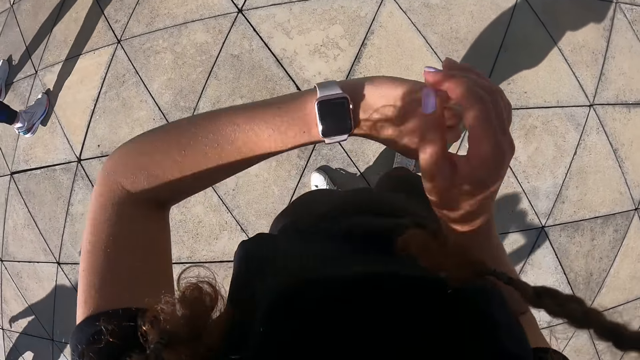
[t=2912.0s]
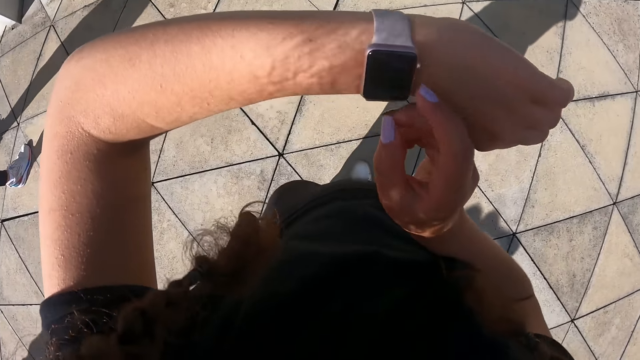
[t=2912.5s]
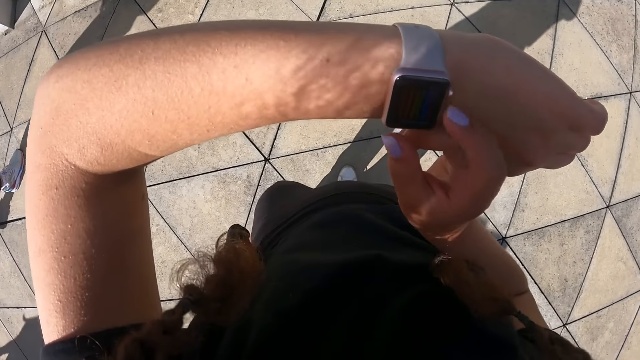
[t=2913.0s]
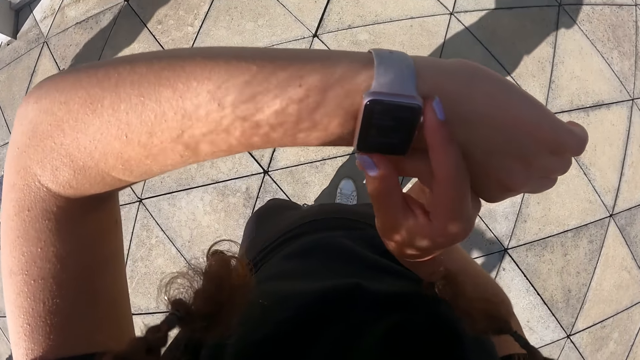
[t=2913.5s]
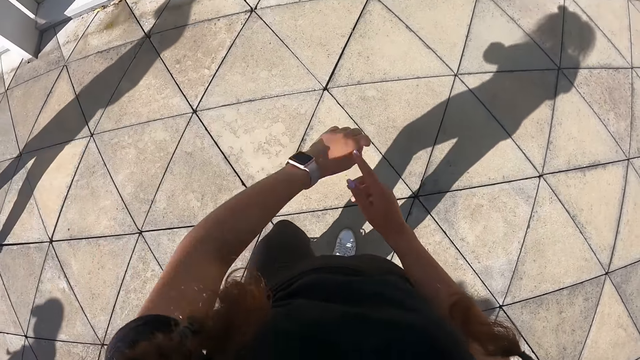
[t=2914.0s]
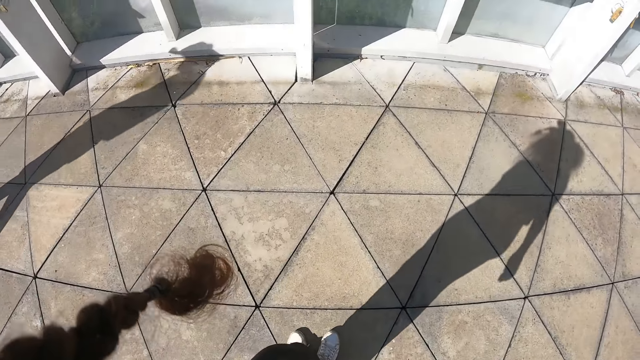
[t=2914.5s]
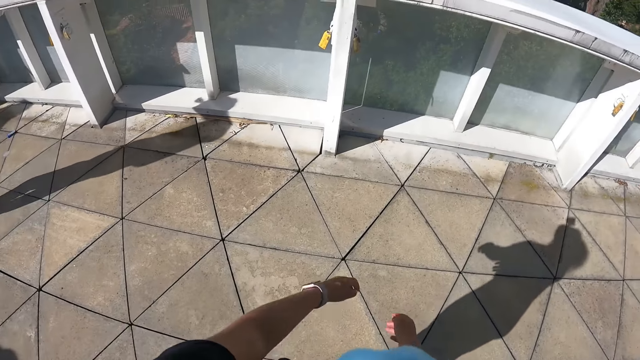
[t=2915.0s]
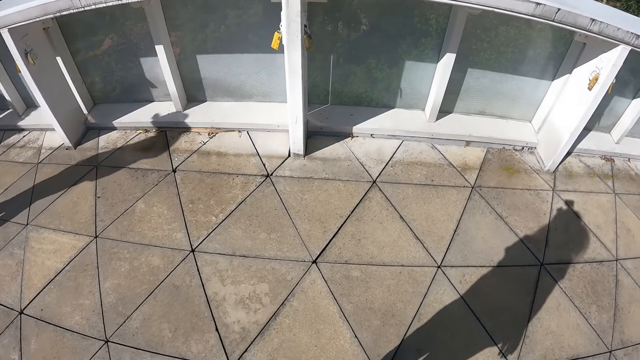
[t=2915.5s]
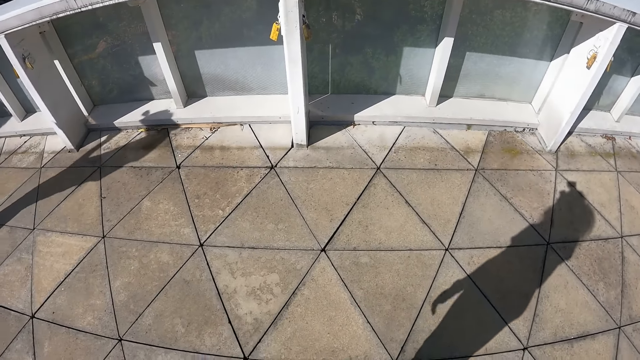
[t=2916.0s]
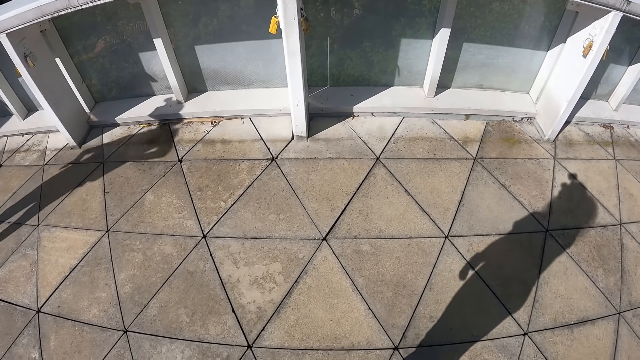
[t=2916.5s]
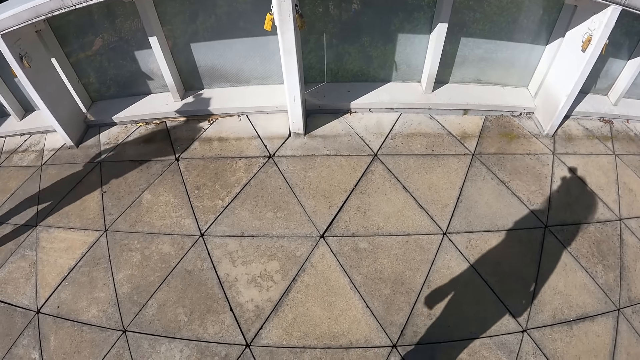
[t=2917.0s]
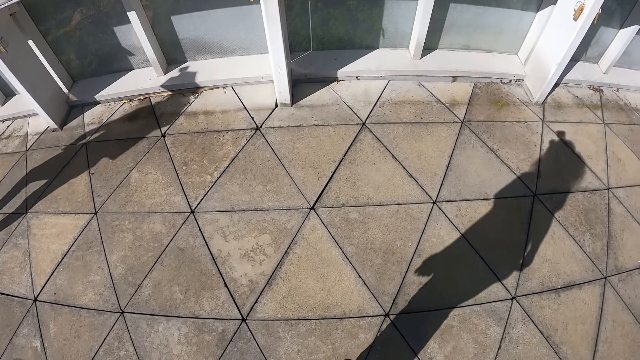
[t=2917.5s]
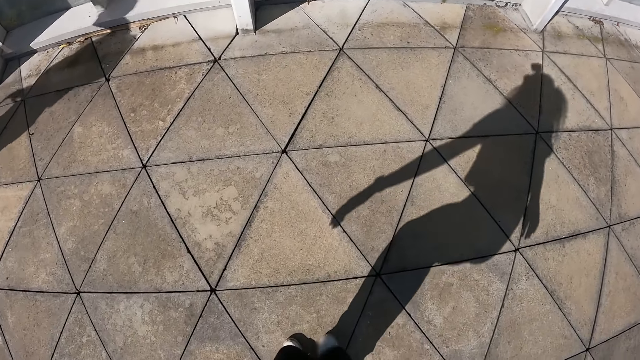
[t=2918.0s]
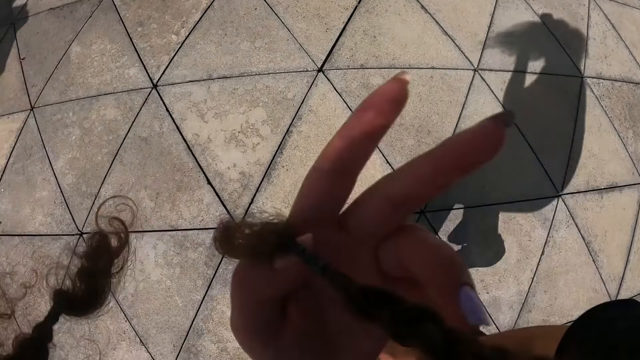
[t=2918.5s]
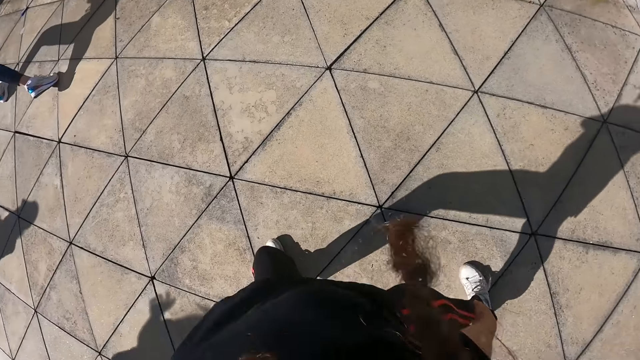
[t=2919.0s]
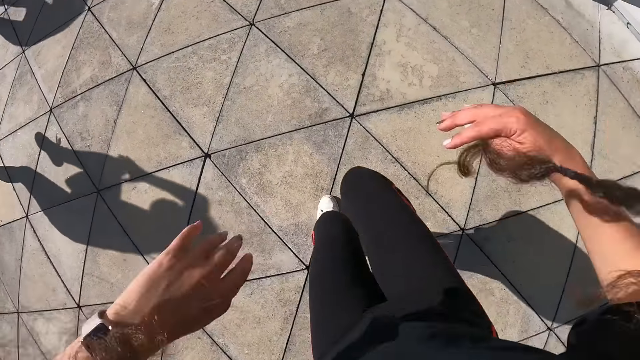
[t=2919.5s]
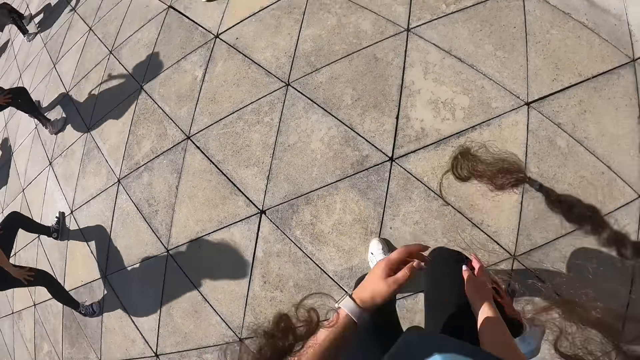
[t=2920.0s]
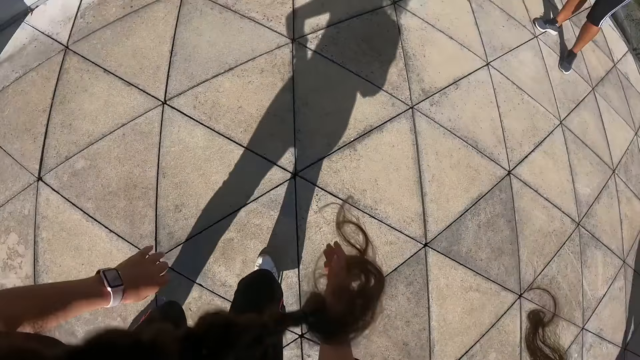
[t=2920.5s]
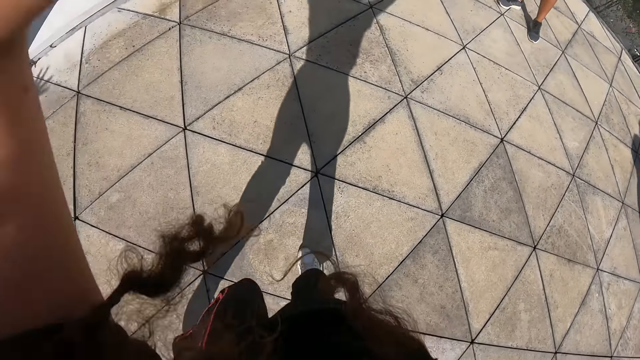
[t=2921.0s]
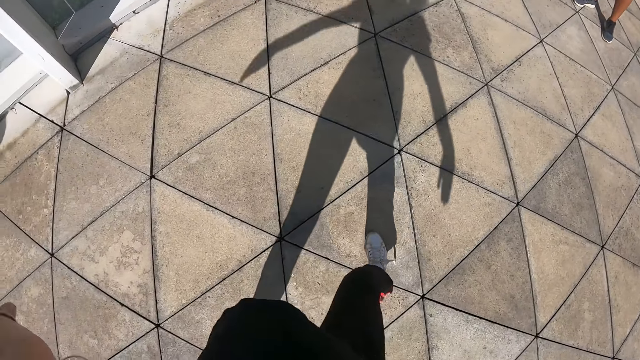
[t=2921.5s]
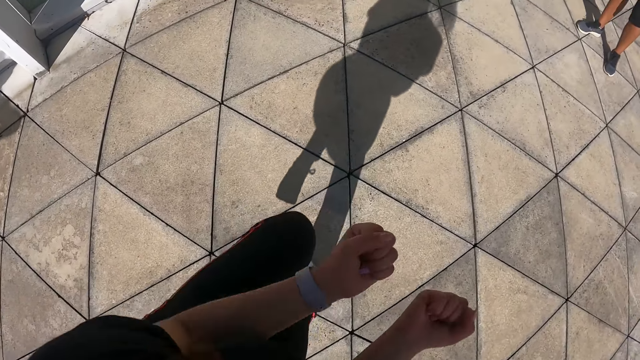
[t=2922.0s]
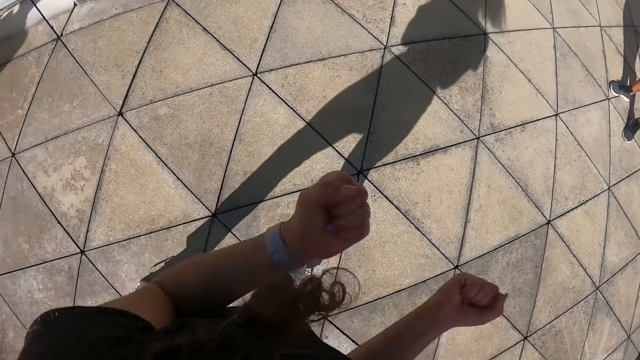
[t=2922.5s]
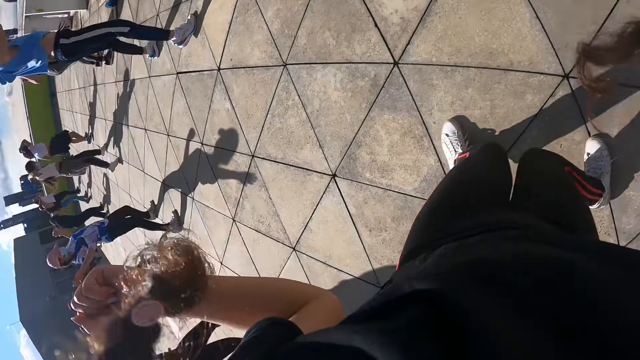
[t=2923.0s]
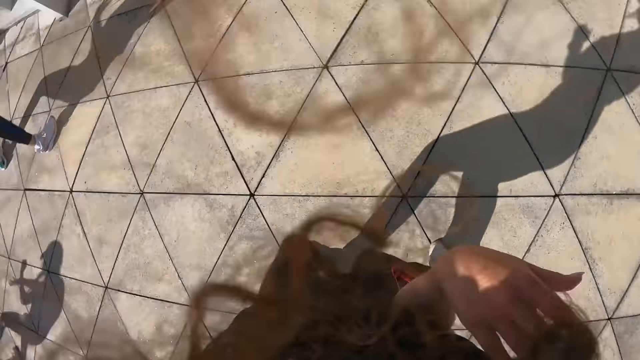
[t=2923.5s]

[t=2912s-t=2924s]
The camera wearer lifts the wristwatch on her left wrist. She looks at her watch. She taps the wristwatch with her right hand. She swings her hands. She dances with the group of people.

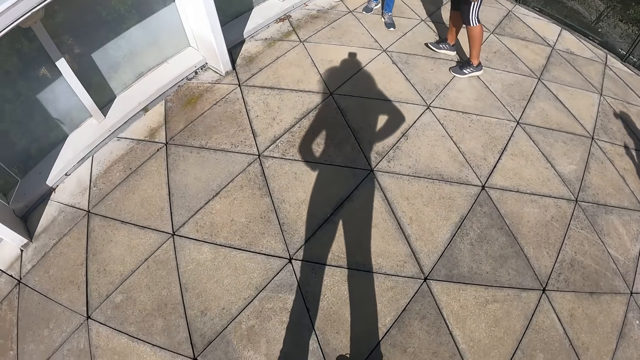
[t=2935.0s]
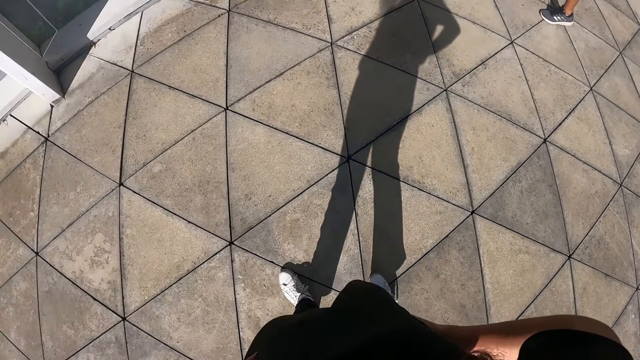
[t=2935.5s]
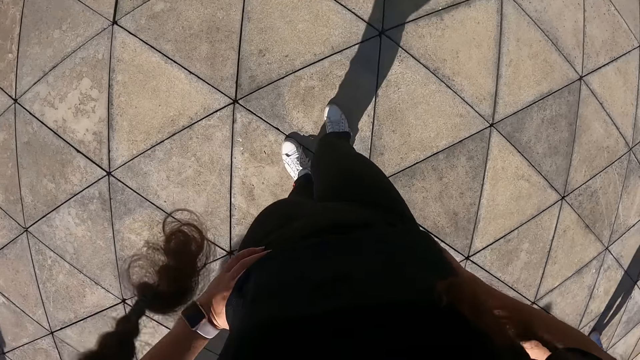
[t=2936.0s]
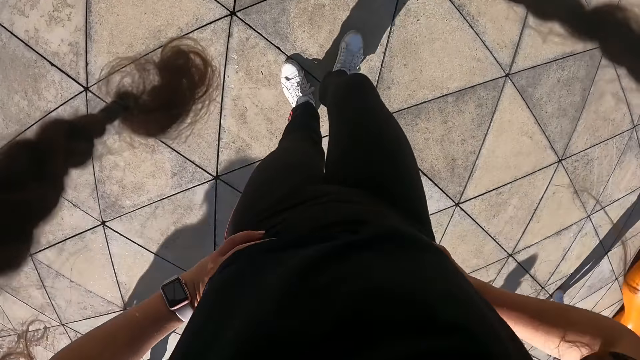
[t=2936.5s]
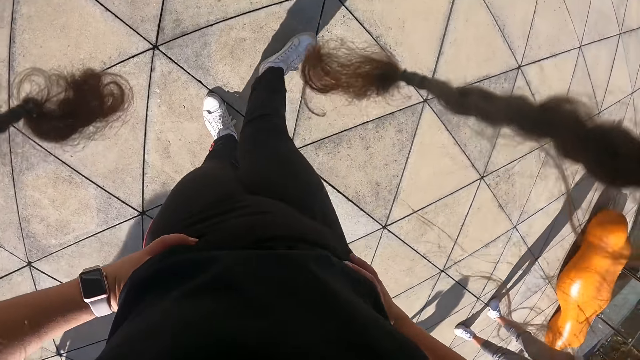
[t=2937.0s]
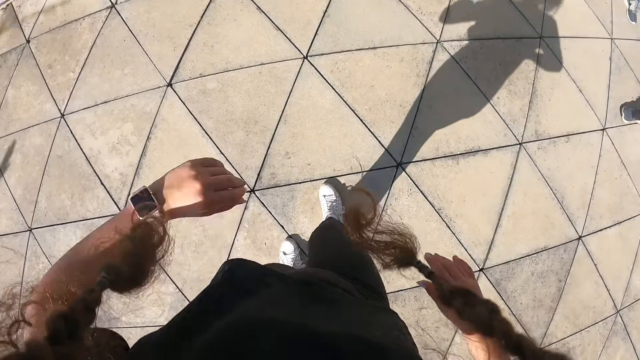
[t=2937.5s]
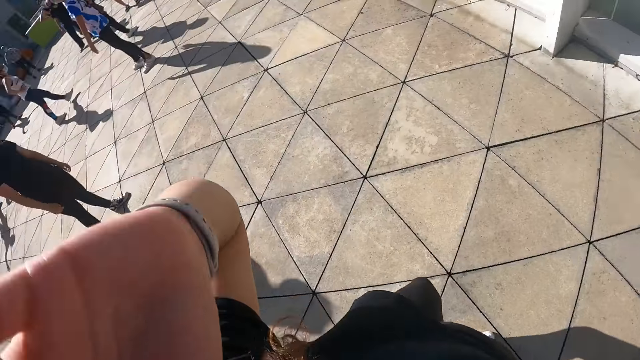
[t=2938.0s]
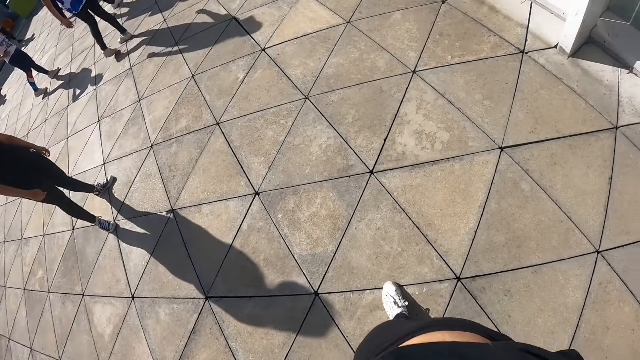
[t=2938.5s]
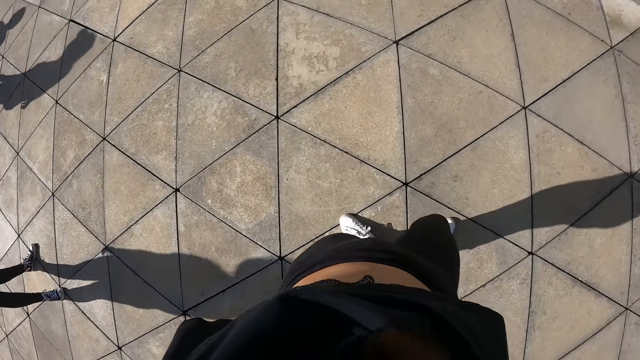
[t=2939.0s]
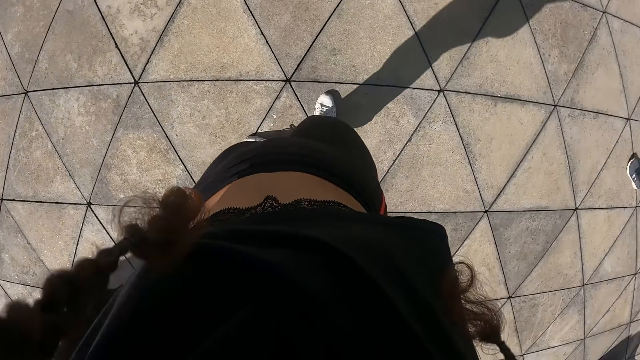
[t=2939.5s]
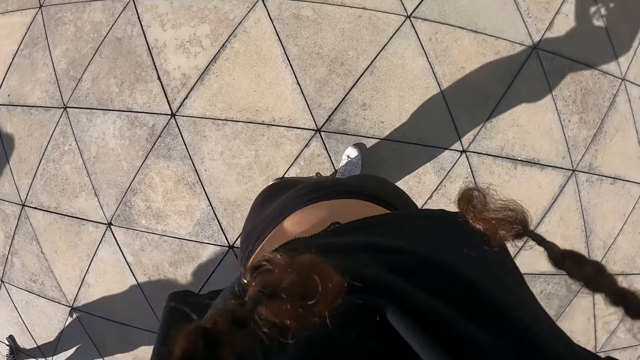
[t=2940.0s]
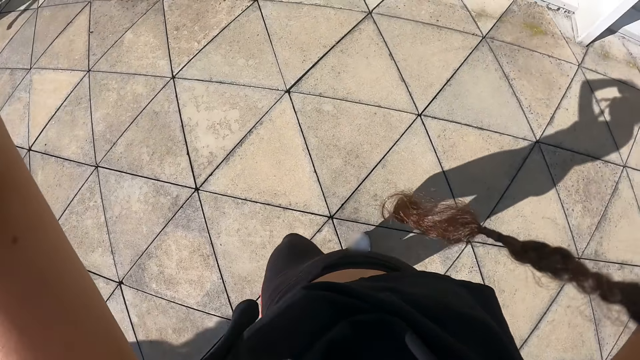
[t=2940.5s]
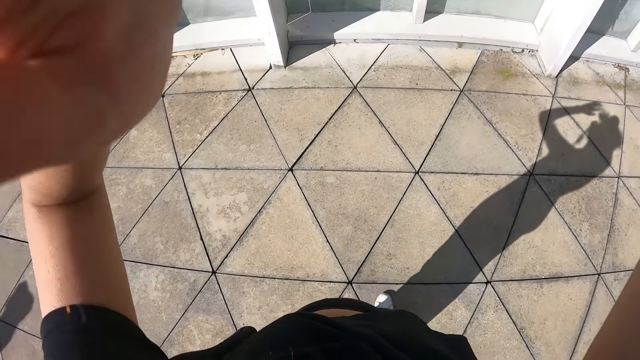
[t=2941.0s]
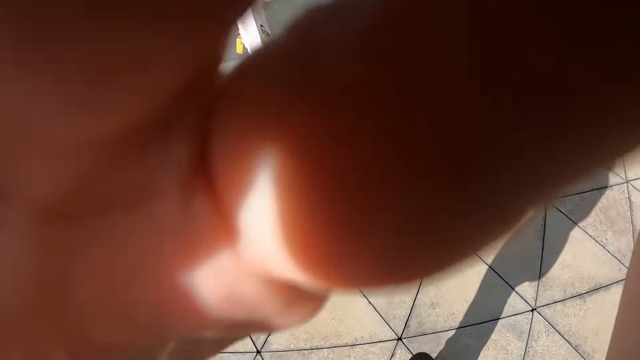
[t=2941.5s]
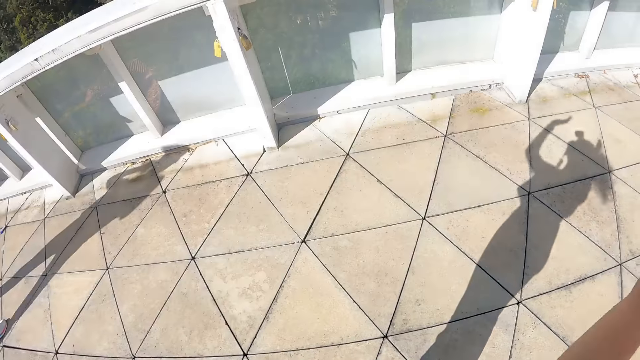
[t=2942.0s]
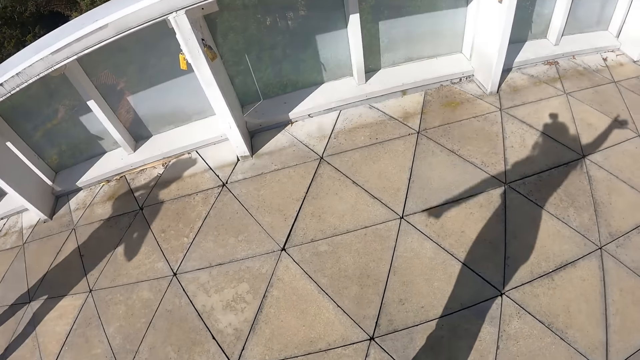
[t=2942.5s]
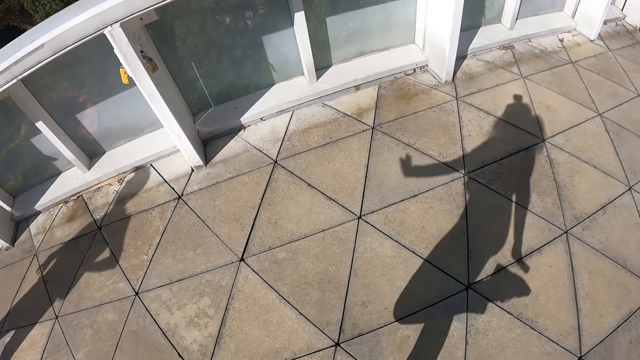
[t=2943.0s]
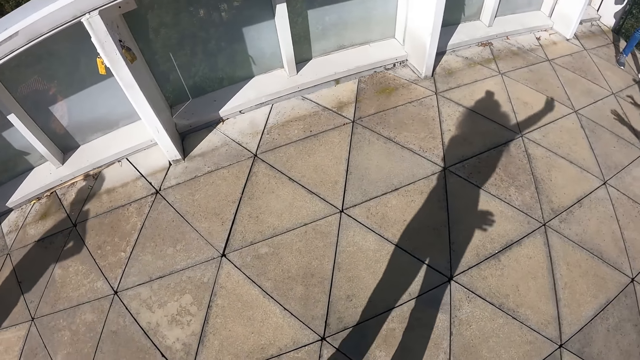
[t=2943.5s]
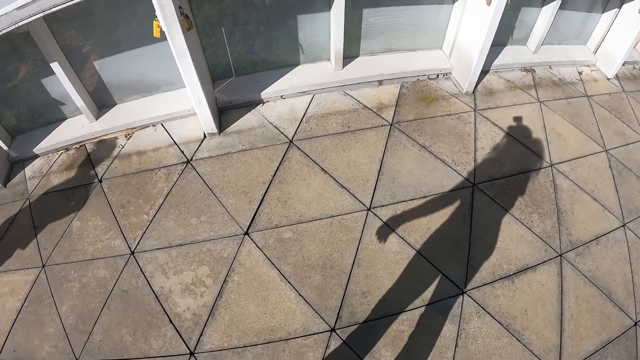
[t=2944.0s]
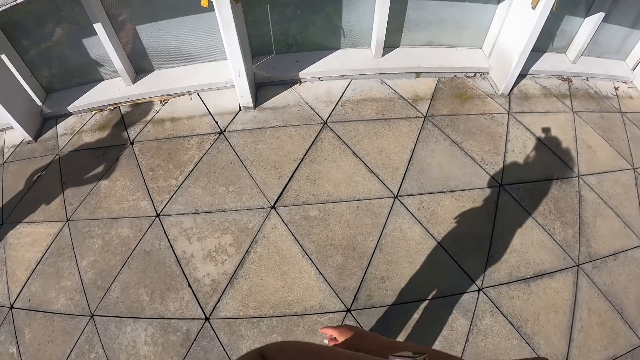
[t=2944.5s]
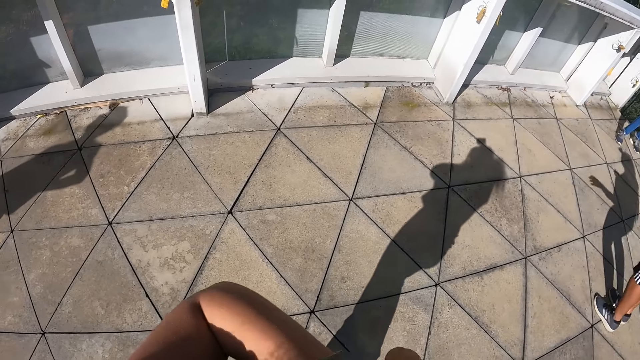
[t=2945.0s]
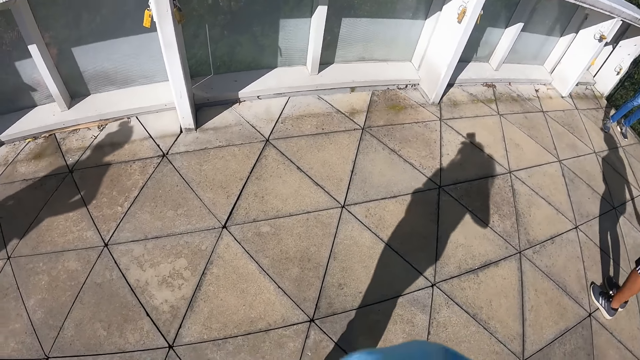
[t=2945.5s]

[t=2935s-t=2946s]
The camera wearer holds her waist. She adjusts a camera. She holds the camera in the head gear on her head with her left hand. She swings her hands.
